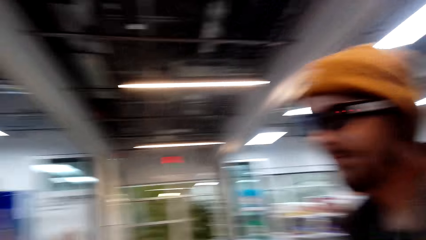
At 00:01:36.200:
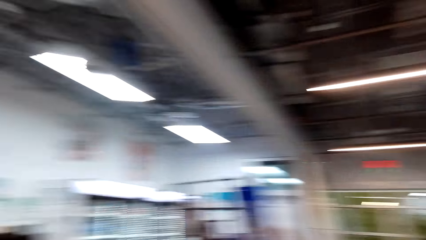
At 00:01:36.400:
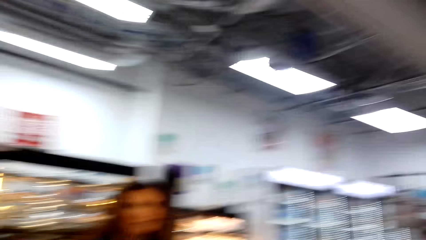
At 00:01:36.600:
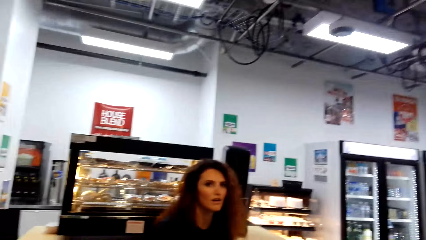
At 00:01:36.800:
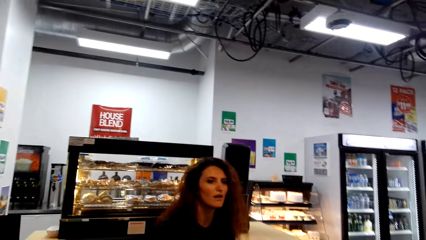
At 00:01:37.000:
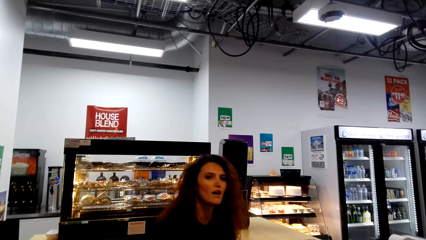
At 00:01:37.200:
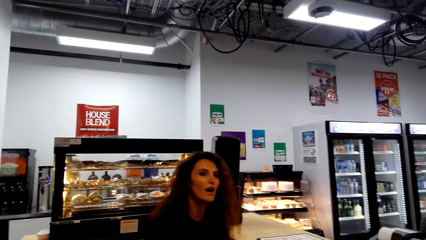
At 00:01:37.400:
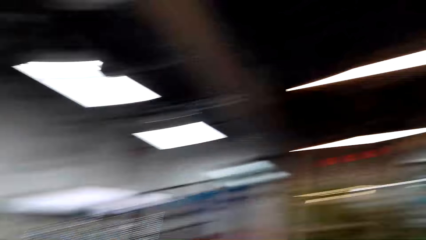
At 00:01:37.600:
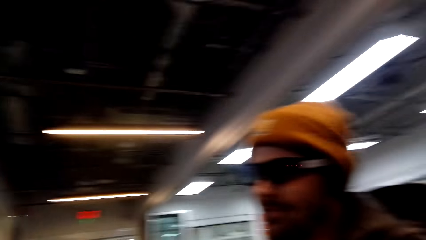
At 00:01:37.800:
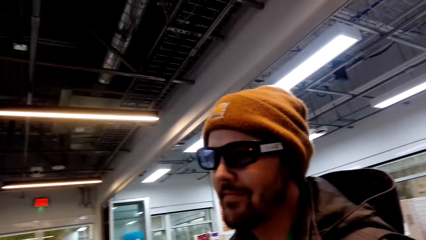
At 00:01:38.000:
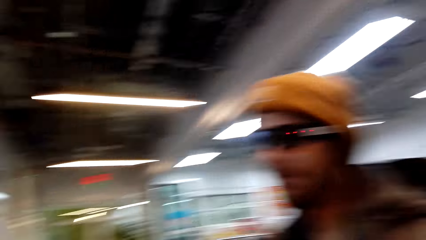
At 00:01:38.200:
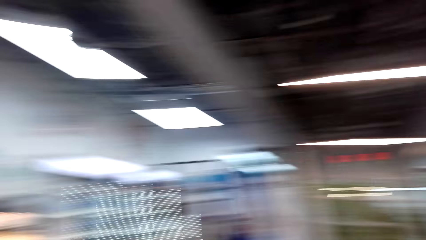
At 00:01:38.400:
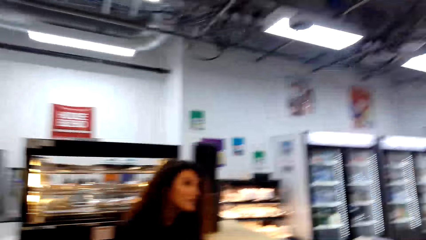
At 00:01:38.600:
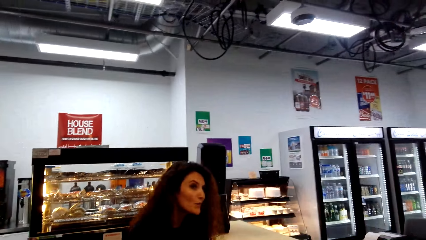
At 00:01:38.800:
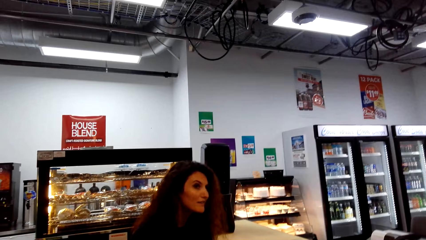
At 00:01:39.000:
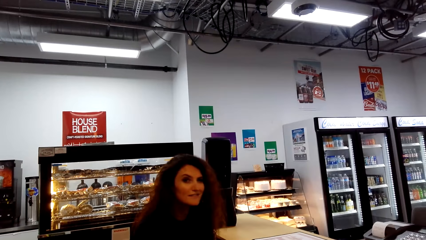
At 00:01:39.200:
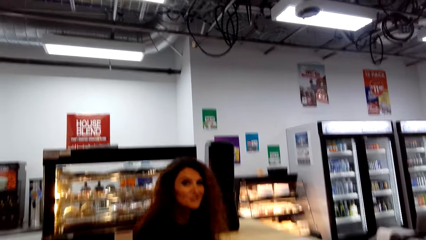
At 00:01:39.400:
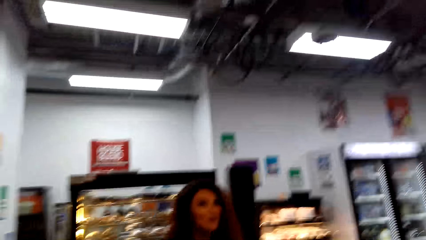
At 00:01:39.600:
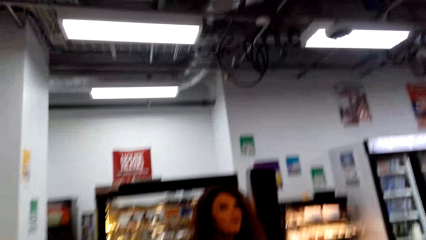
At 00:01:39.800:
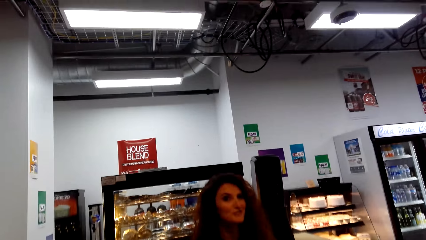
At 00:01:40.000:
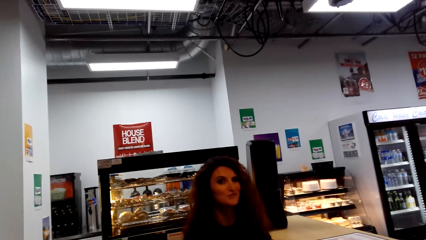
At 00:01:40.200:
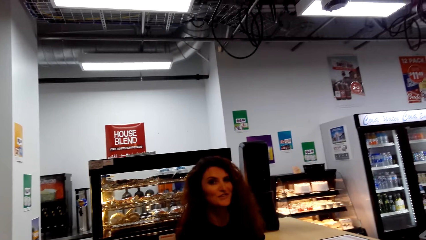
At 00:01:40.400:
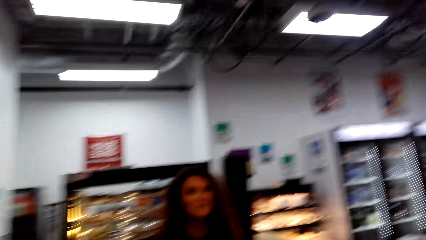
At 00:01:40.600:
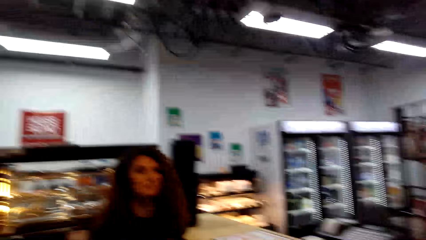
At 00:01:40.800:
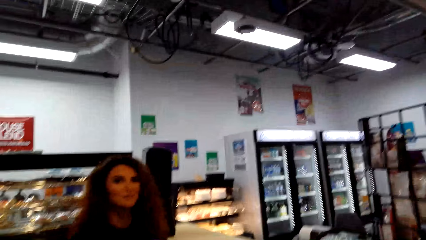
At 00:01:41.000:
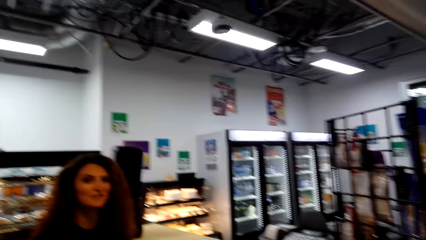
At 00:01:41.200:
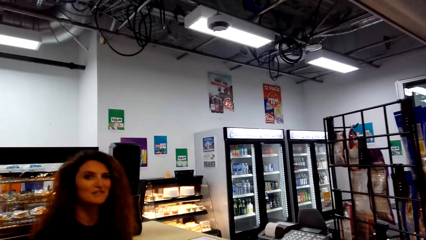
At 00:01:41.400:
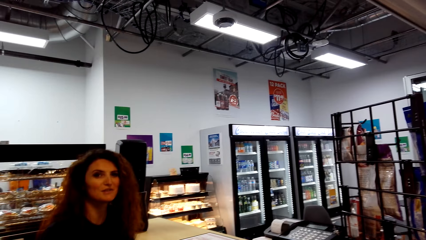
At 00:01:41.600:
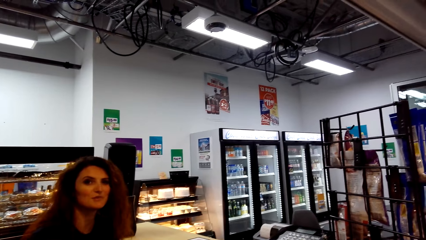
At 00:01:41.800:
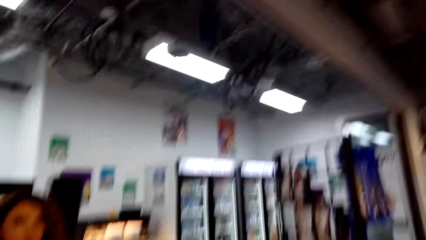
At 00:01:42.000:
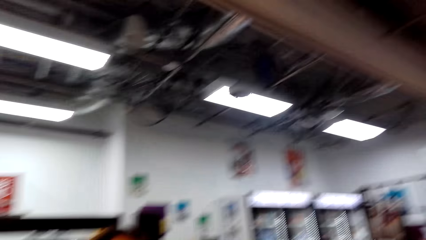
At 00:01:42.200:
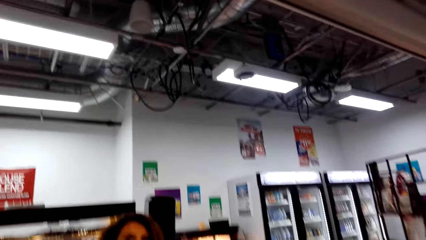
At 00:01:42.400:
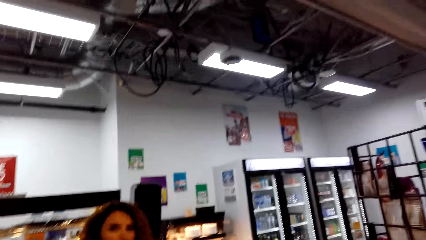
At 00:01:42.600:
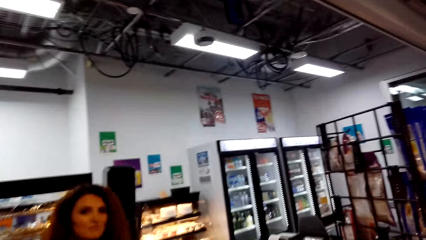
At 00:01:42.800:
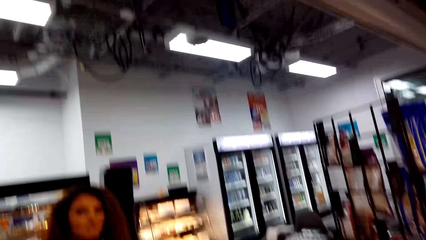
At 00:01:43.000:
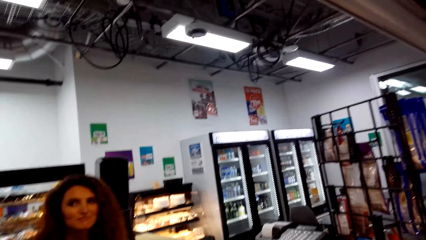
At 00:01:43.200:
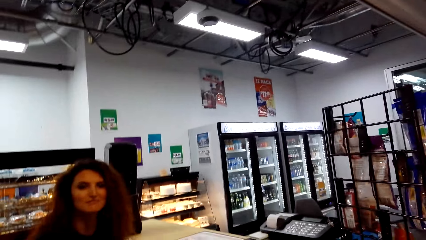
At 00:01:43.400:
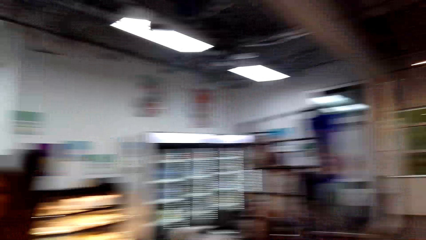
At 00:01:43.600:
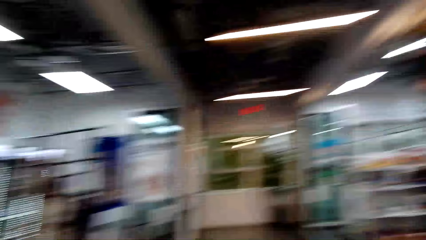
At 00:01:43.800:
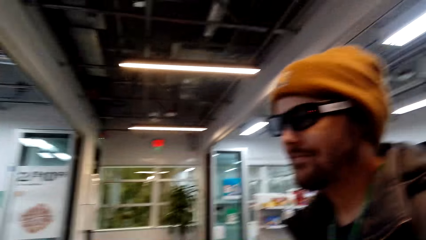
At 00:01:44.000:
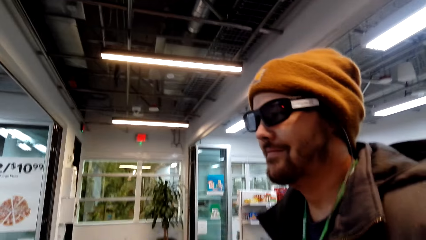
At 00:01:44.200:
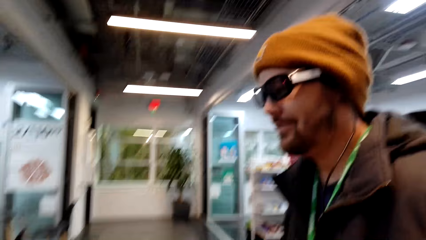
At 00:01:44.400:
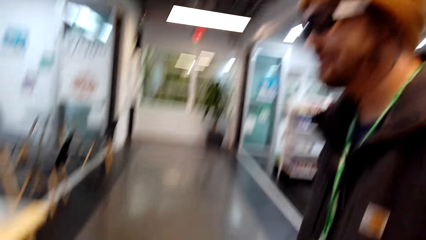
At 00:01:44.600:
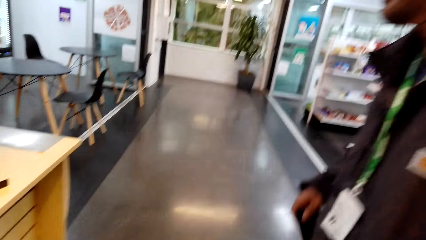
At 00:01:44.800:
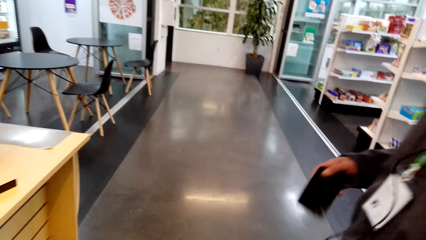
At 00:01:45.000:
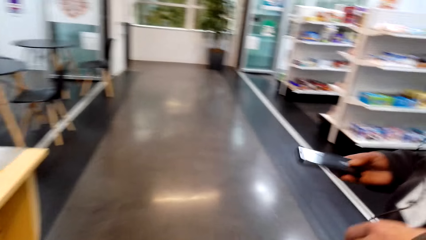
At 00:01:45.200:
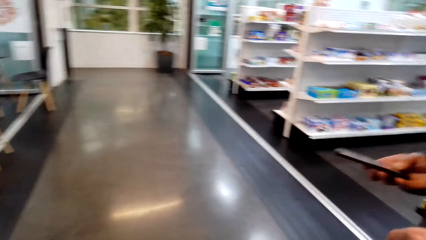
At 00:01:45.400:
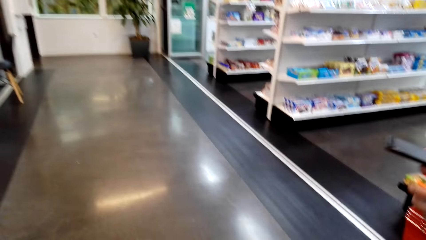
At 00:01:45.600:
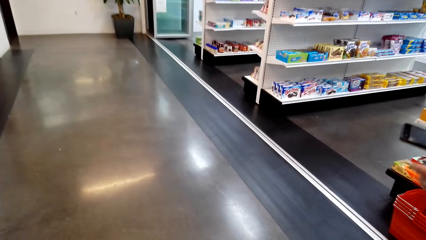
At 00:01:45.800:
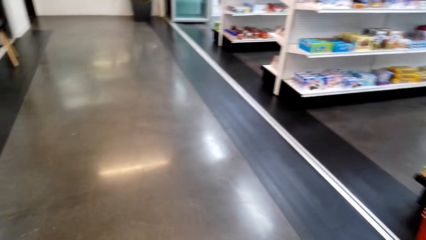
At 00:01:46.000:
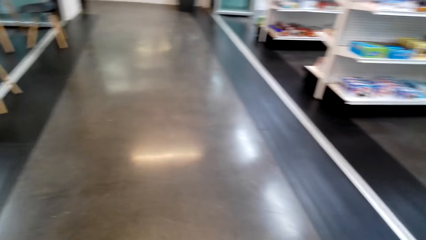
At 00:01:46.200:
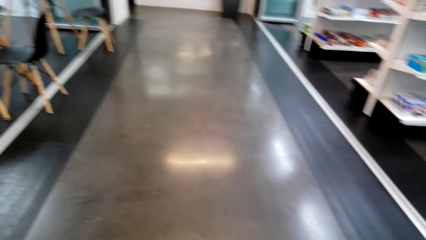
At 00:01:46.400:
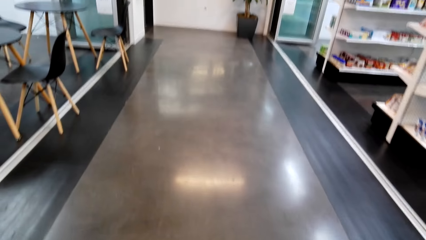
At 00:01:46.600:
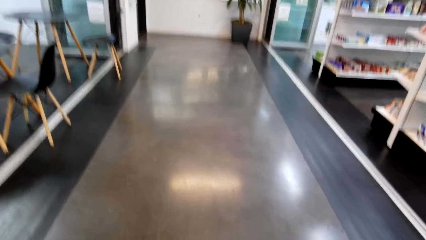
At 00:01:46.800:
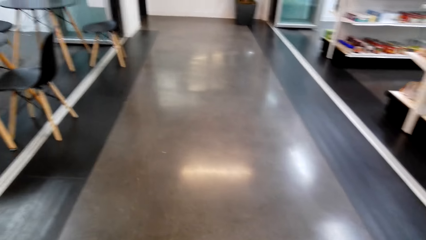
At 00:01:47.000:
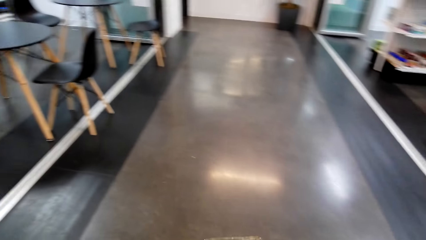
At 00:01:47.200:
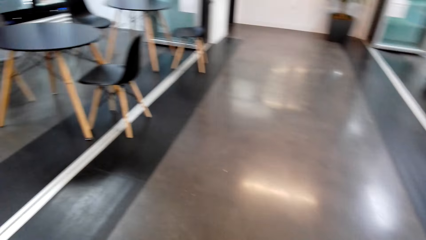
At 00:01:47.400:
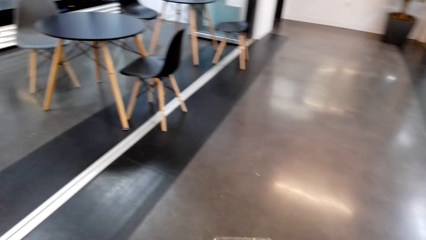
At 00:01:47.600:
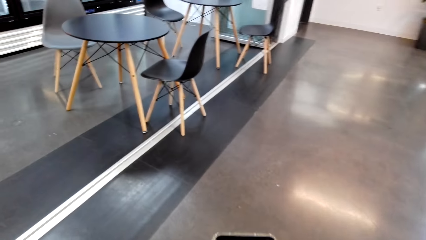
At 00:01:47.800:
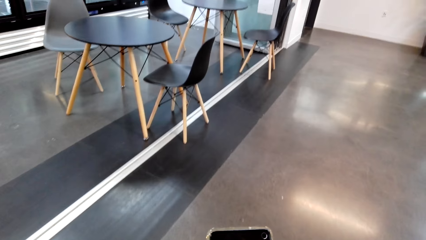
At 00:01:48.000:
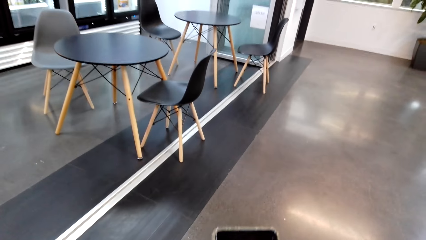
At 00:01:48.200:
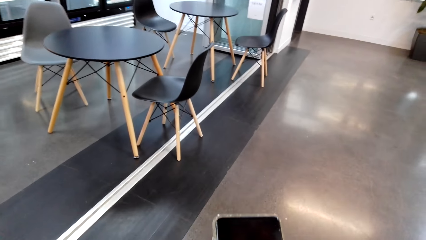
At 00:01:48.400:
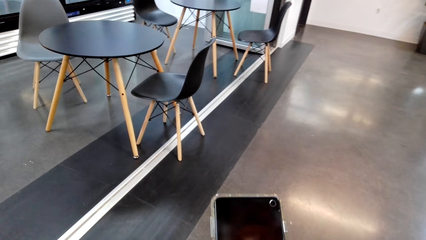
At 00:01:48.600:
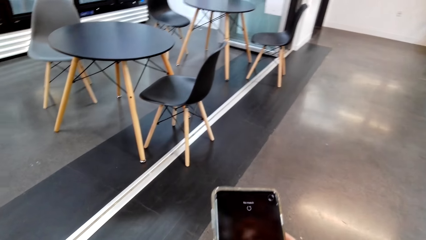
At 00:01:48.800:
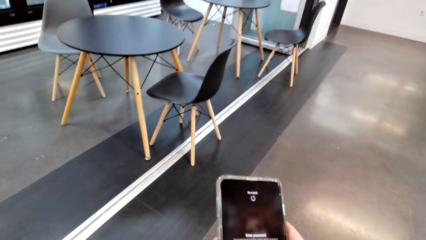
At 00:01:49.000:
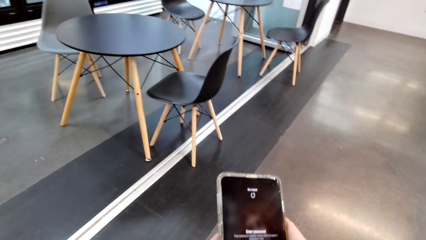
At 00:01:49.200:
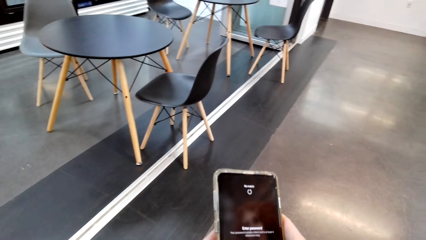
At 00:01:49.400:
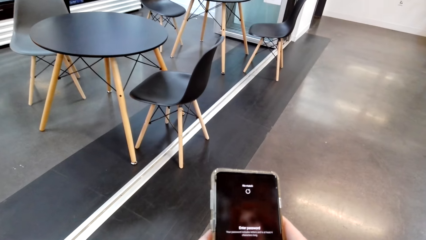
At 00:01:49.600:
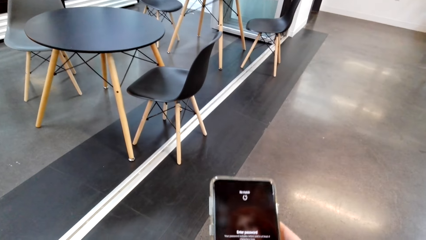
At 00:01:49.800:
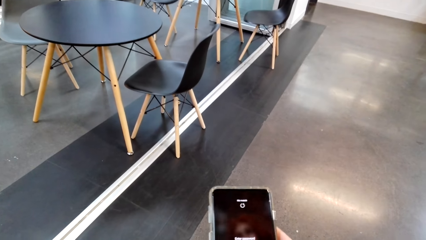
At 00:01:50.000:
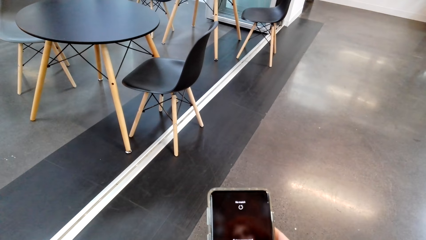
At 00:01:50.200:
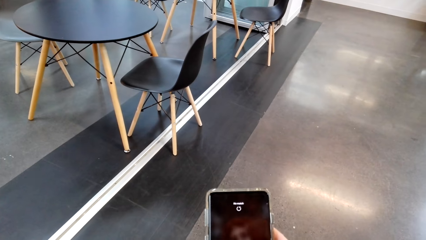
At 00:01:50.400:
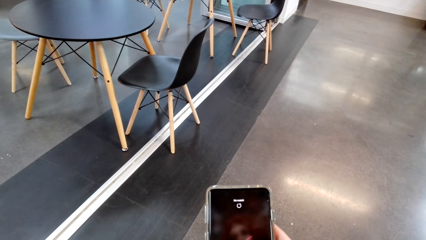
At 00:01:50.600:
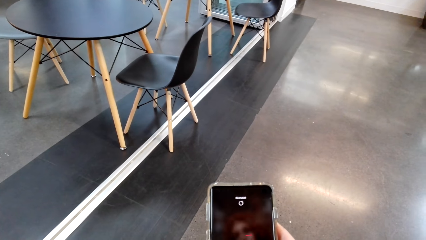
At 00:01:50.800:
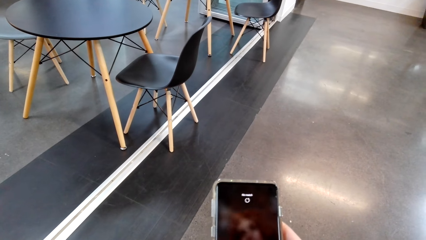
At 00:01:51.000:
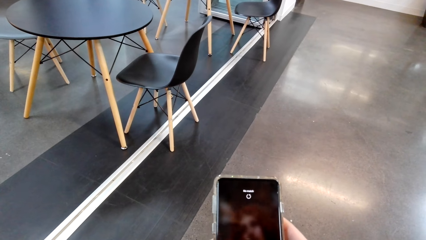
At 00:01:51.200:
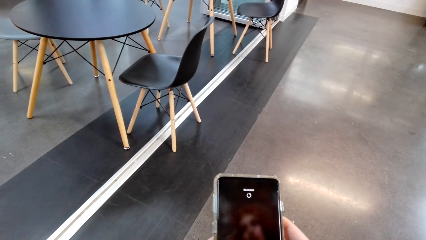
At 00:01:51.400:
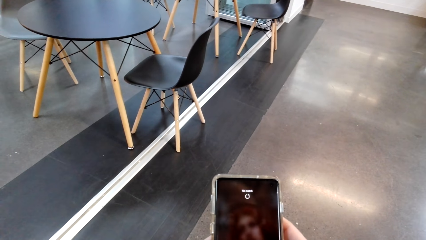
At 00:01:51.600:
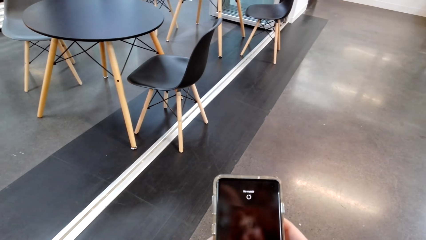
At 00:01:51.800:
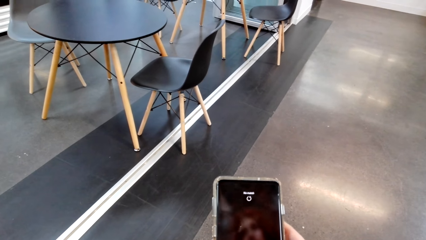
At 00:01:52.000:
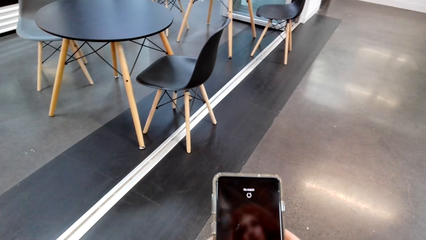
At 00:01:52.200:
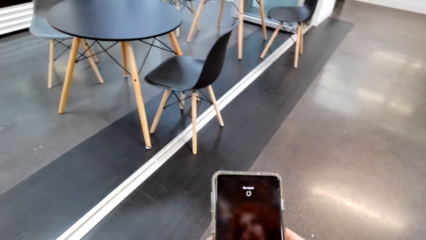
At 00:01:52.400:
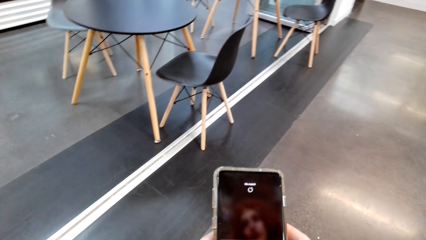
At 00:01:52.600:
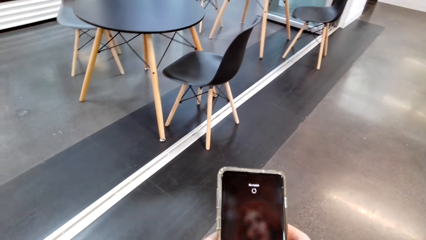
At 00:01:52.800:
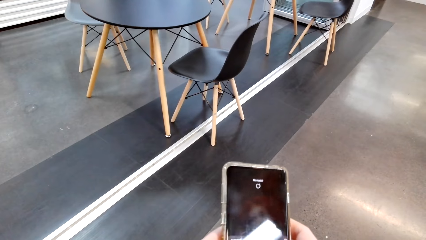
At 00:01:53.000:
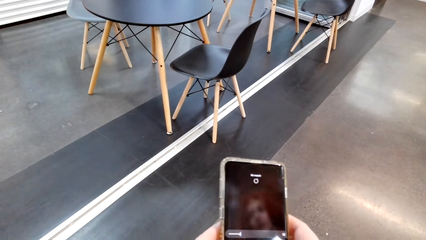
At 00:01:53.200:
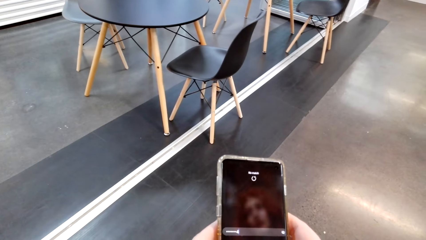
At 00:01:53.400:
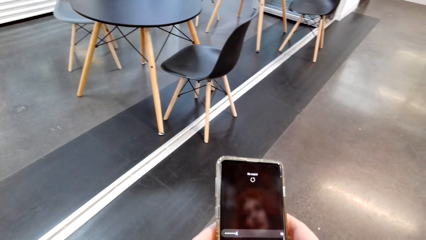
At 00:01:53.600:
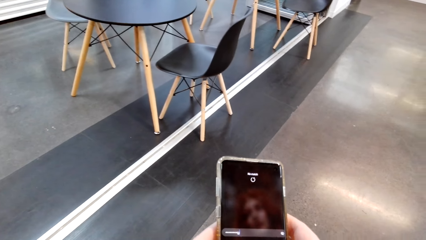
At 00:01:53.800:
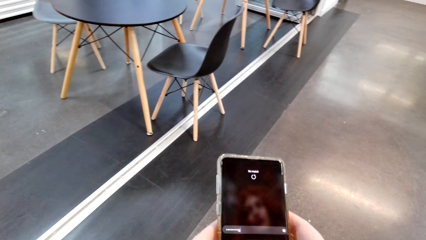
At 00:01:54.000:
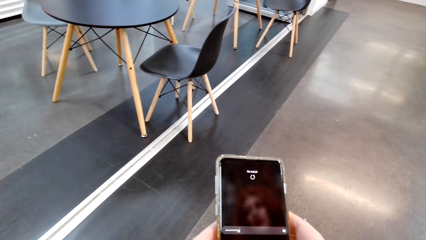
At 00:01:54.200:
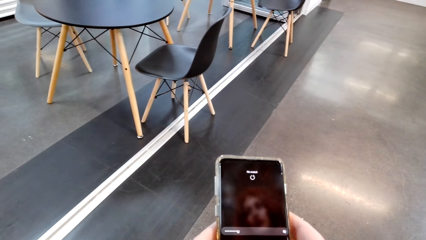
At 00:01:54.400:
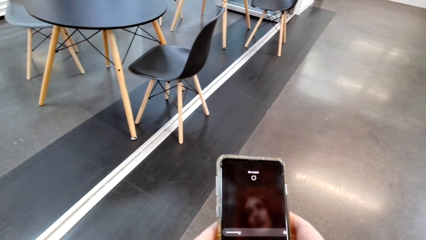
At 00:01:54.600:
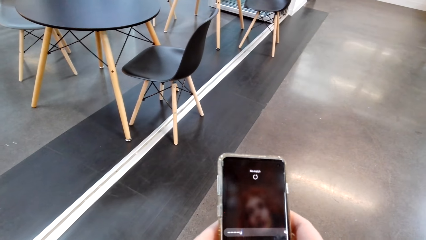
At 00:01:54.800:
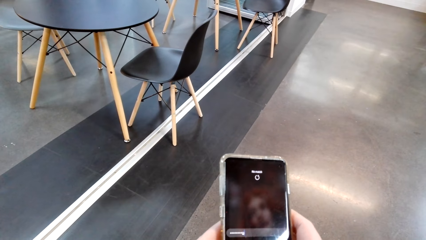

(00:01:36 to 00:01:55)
The camera wearer talks. The man takes out the phone. The camera wearer walks around the store. They use the phone.
